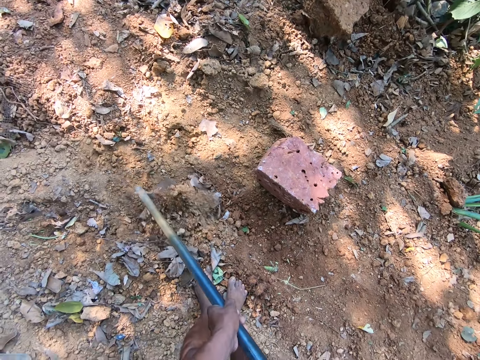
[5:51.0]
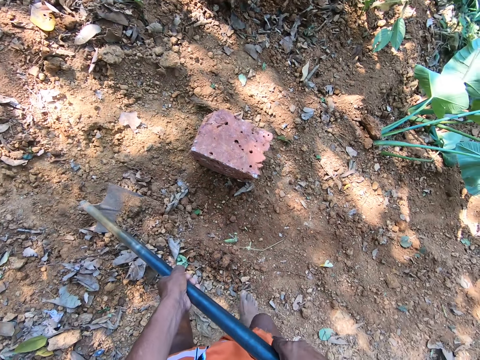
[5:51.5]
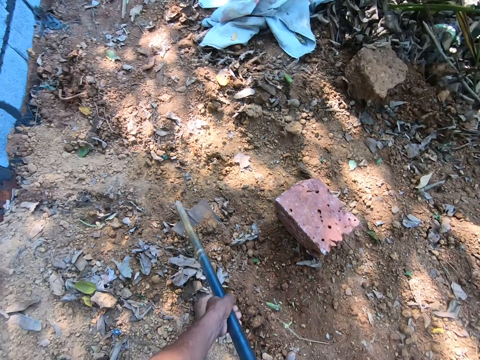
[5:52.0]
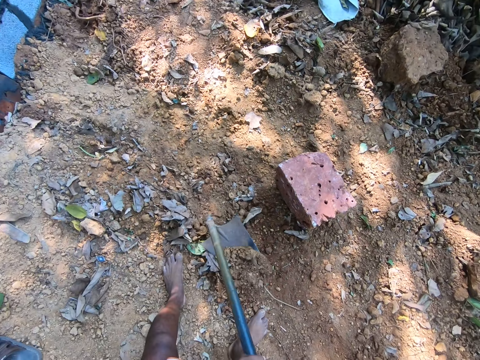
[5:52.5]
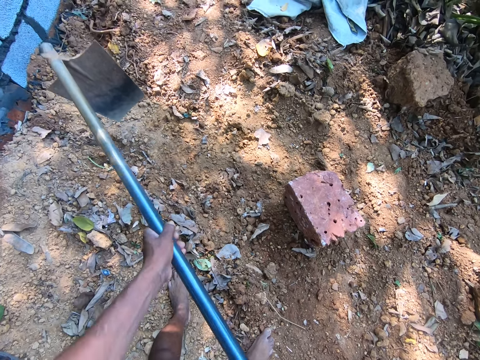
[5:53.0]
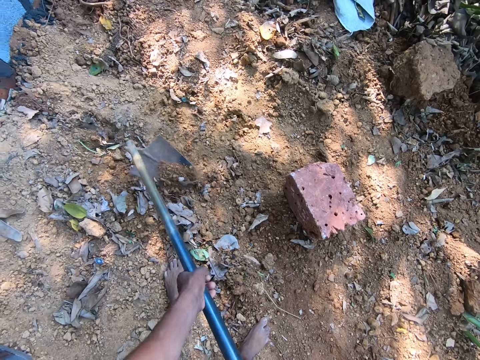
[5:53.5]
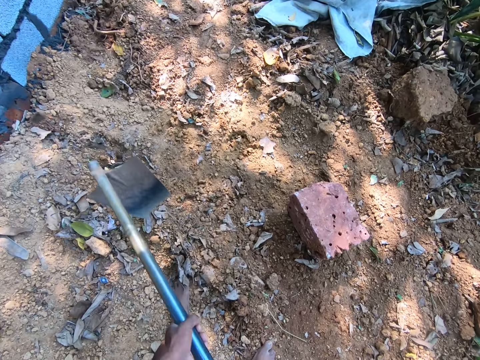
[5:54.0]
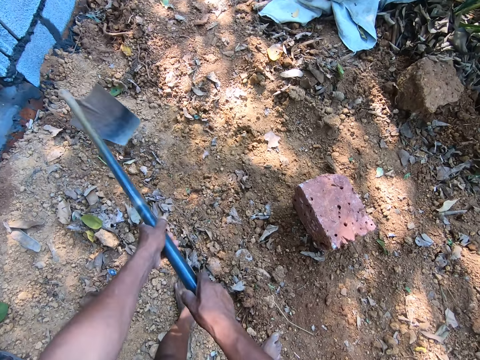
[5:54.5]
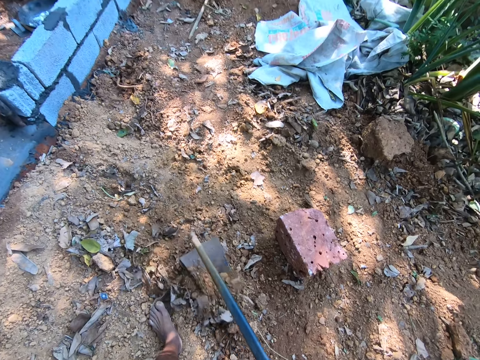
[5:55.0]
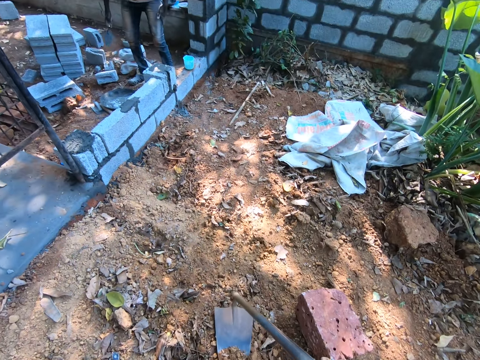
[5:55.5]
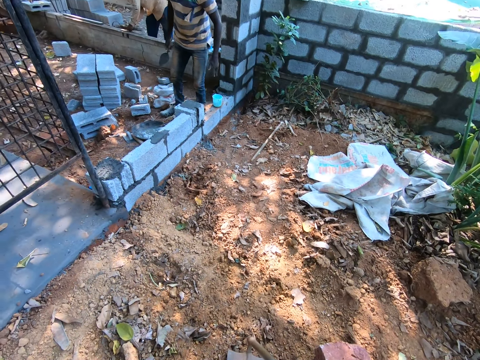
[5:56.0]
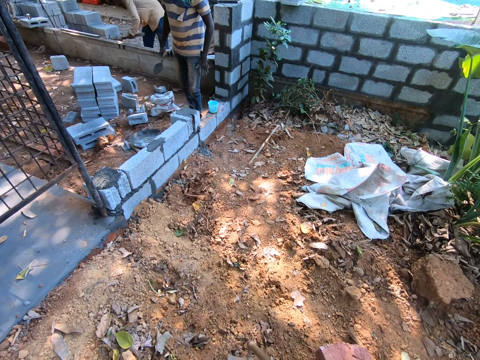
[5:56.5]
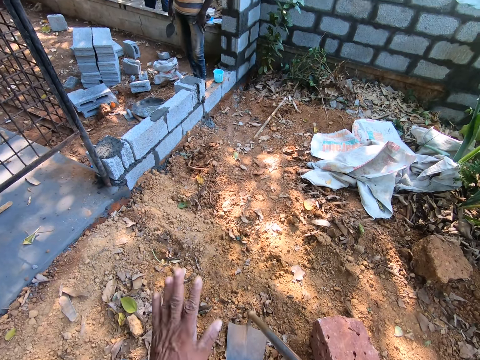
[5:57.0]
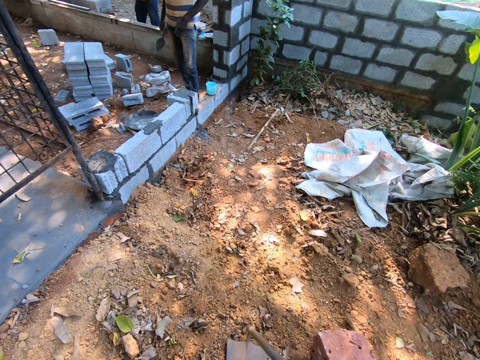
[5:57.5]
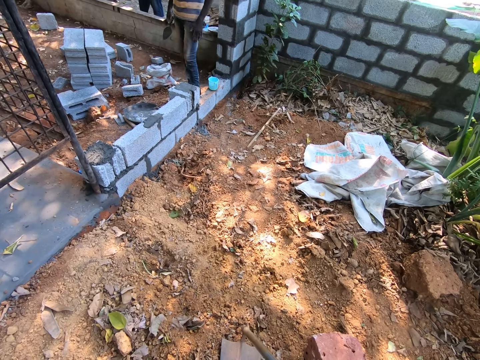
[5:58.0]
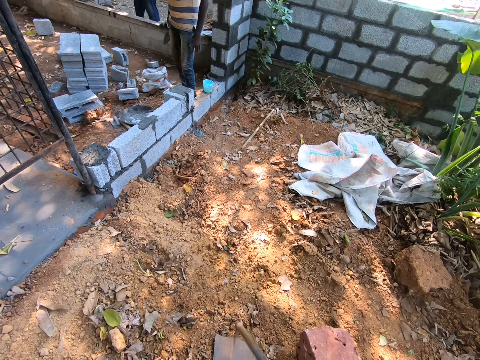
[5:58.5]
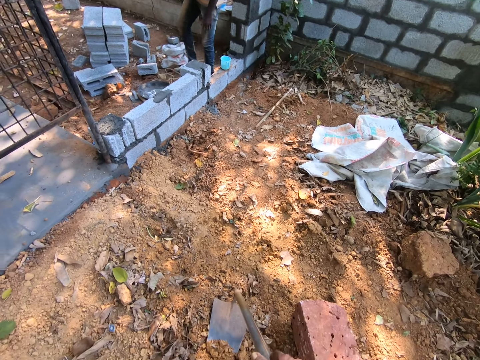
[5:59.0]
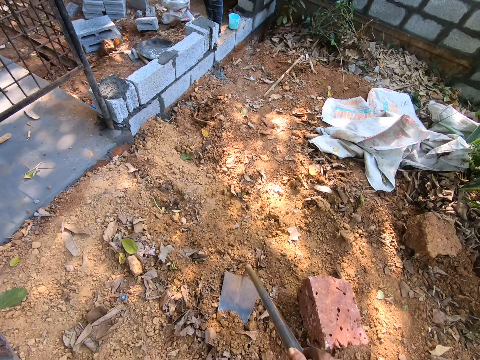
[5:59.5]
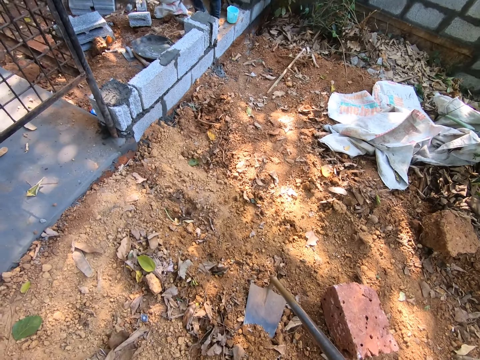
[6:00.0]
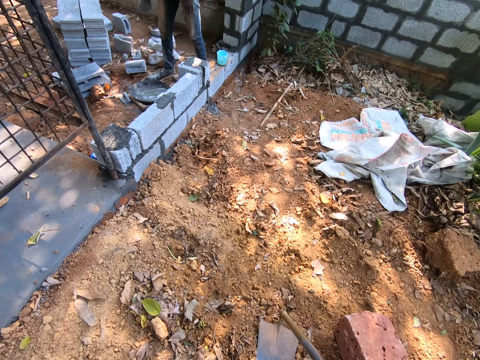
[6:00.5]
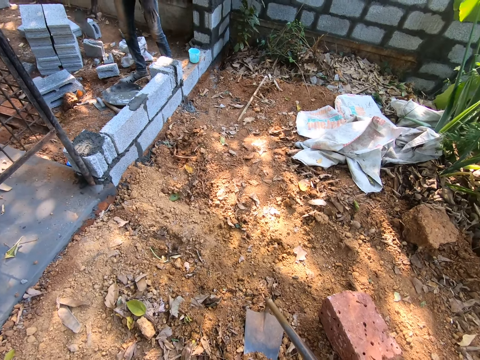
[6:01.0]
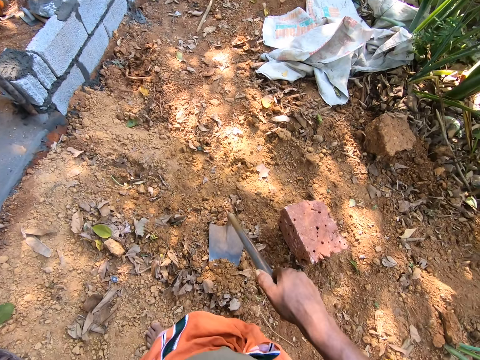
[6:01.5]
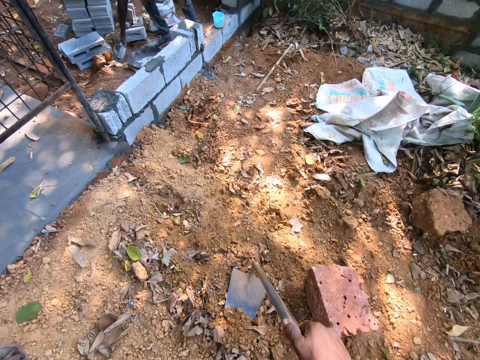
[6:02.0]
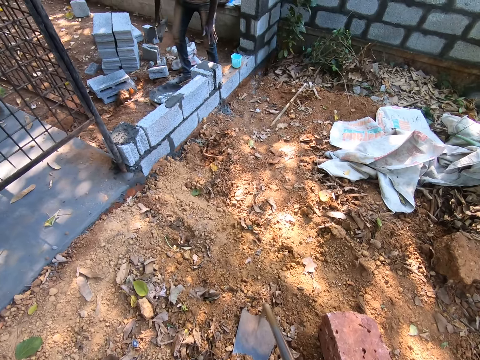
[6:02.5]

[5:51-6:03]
The camera wearer interacts with the man.

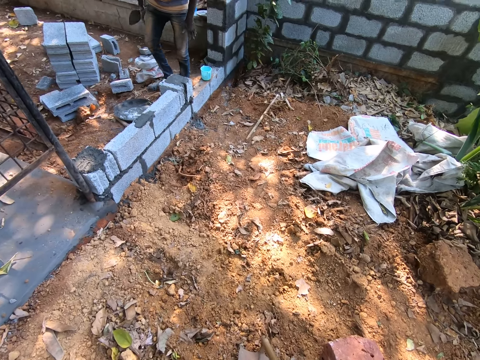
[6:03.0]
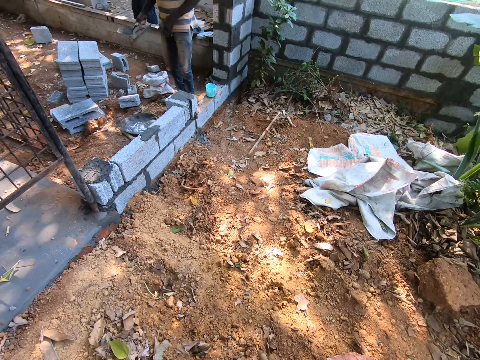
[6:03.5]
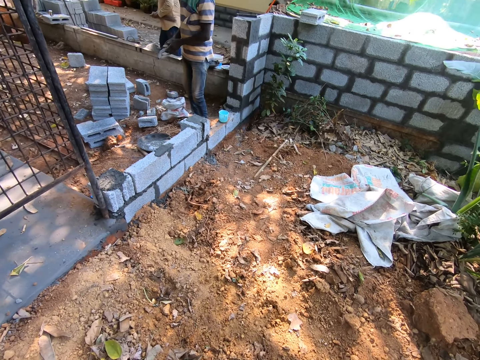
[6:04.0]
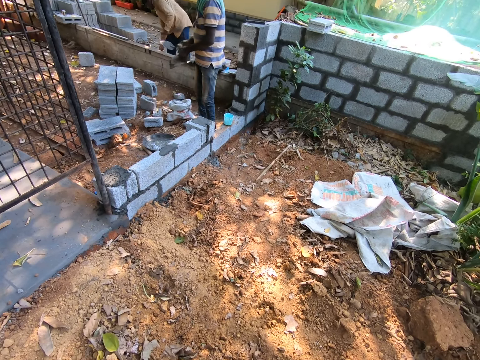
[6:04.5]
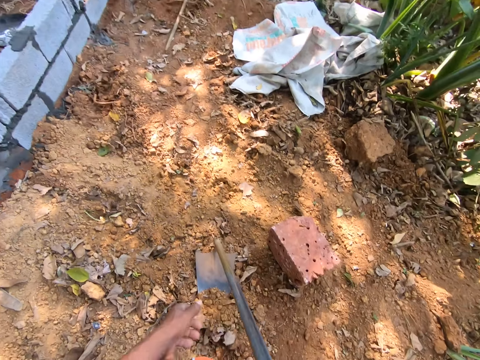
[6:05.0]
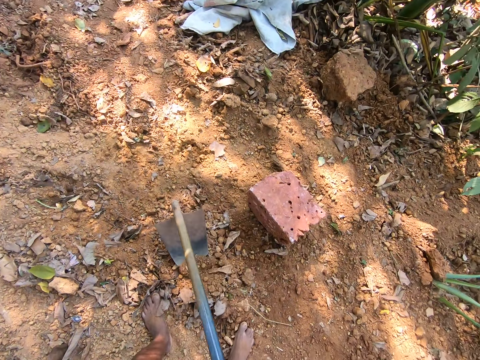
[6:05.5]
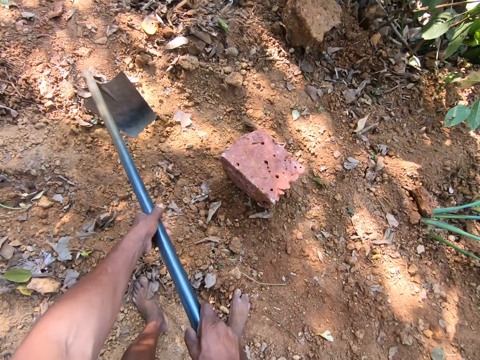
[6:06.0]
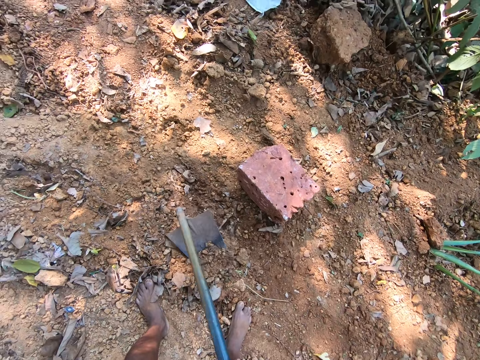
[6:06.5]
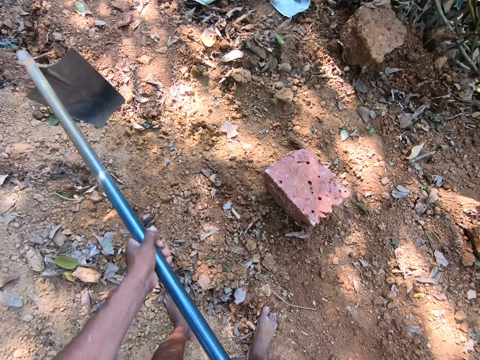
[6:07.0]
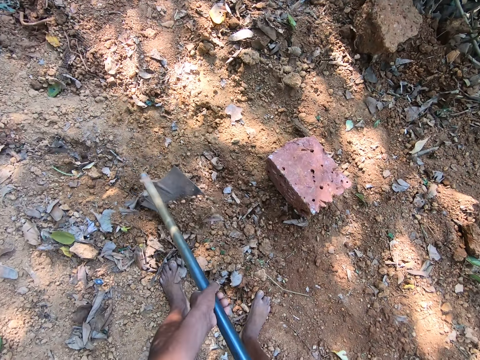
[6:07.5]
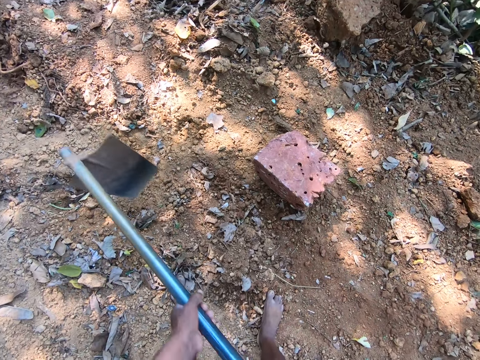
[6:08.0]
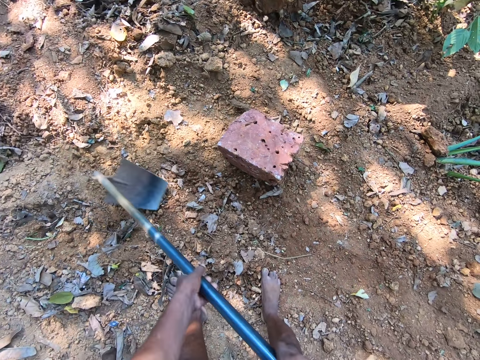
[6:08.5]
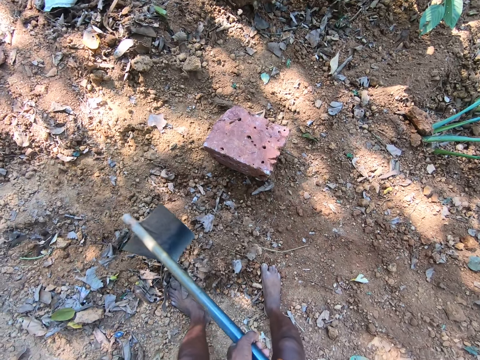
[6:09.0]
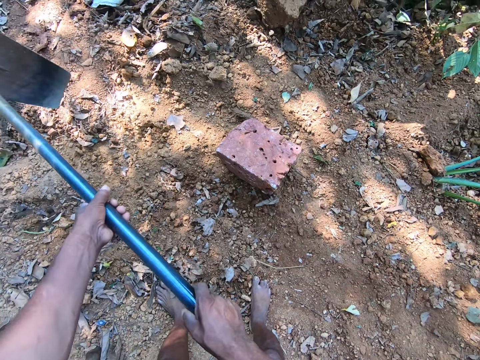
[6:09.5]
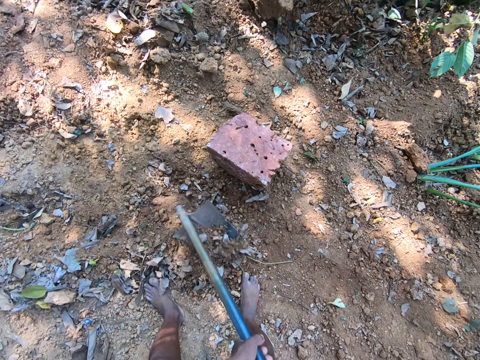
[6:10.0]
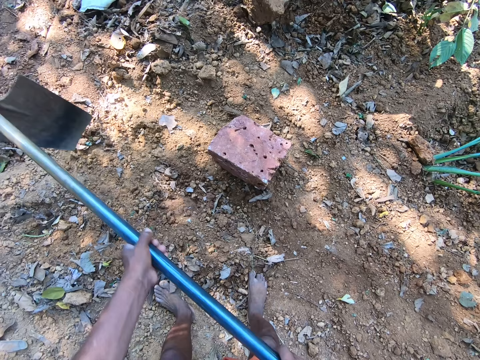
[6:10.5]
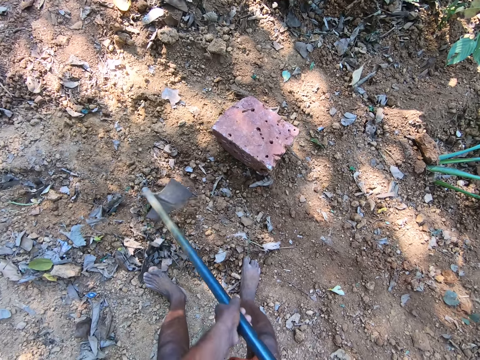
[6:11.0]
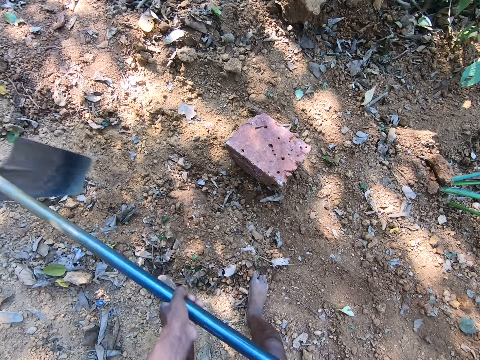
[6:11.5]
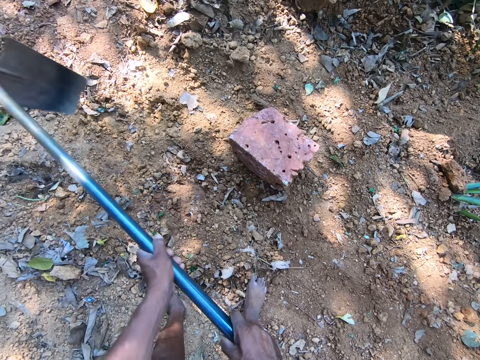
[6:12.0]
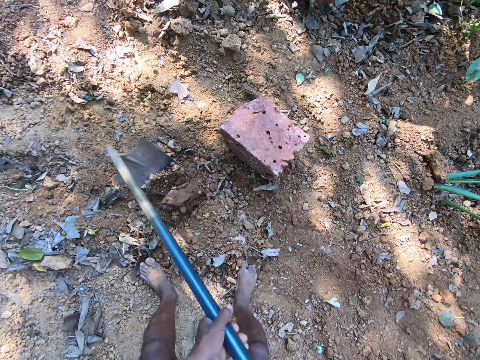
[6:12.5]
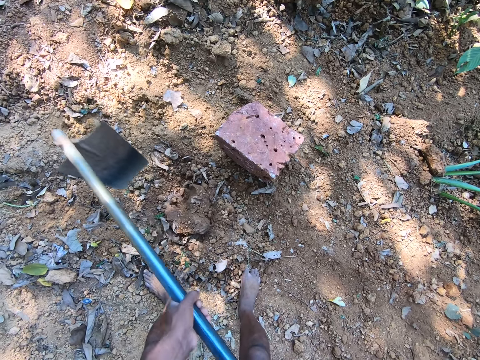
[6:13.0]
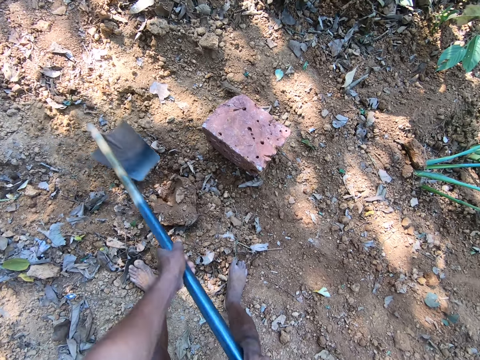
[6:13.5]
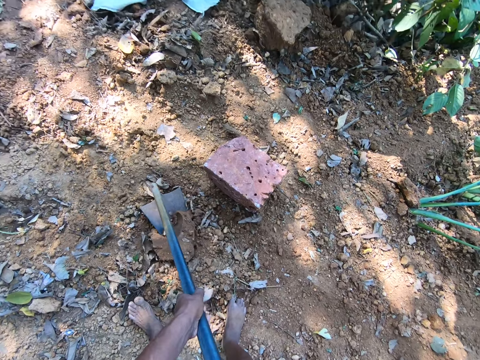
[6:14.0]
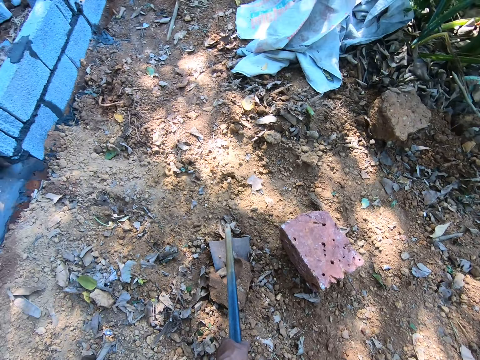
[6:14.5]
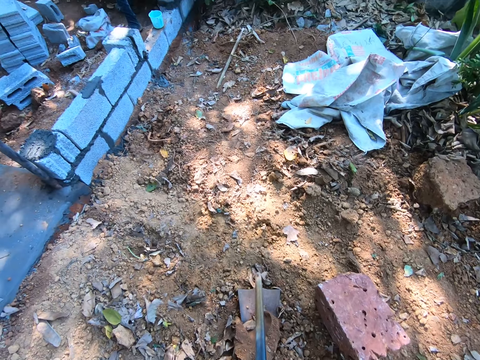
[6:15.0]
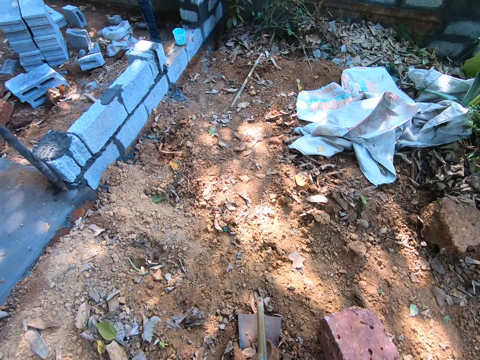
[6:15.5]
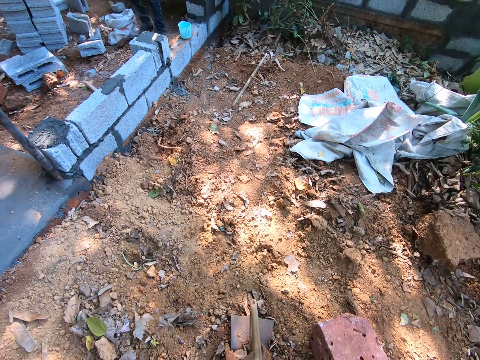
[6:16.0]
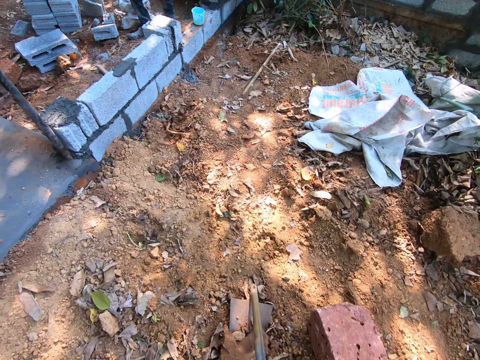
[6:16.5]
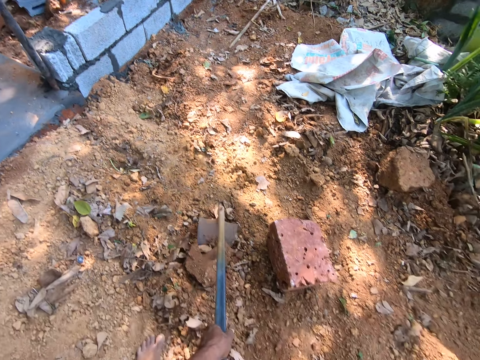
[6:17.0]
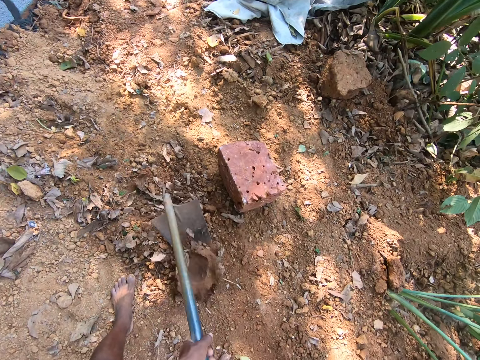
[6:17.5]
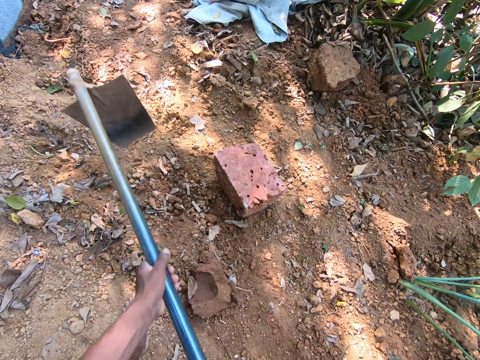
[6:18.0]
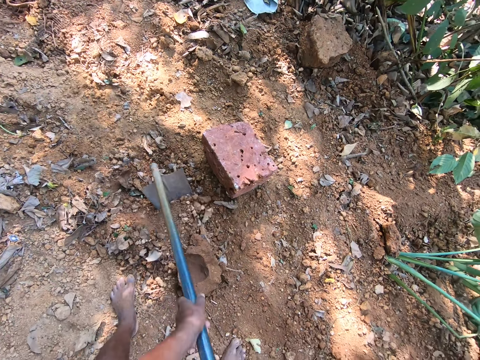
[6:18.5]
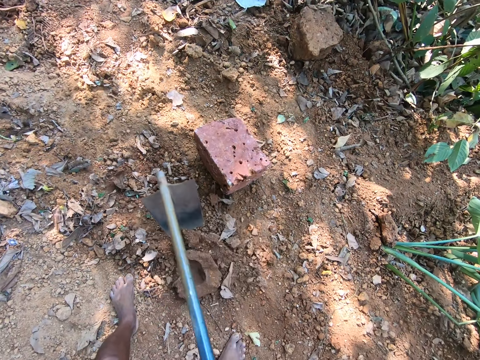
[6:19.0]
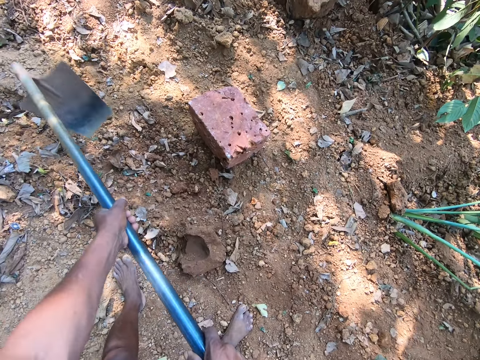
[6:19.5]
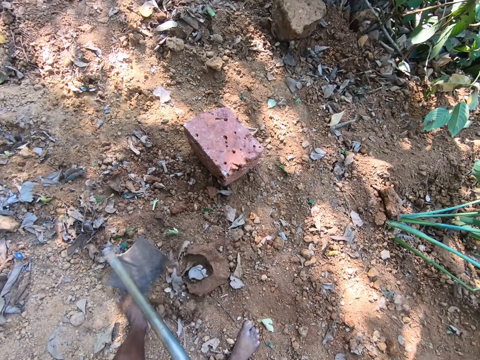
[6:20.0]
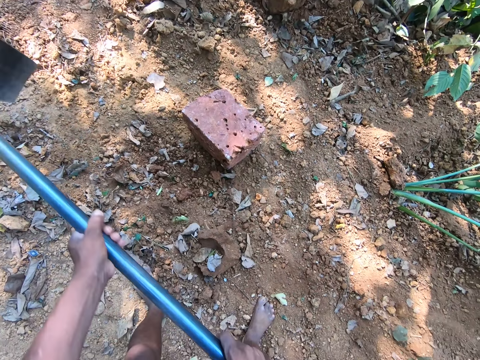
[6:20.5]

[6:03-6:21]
The camera wearer digs the land. He gathers sand from the ground with the hoe in his hands. He interacts with a man. He interacts with the man. He gathers sand from the ground with the hoe in his hands. He digs the land.
